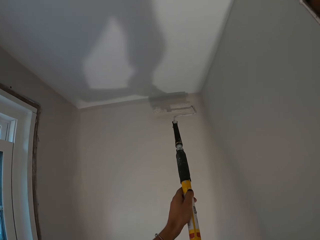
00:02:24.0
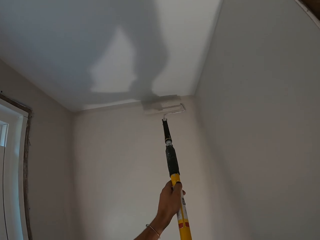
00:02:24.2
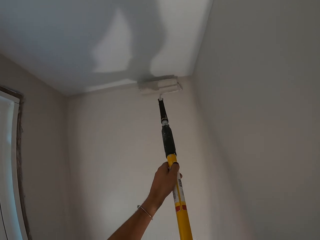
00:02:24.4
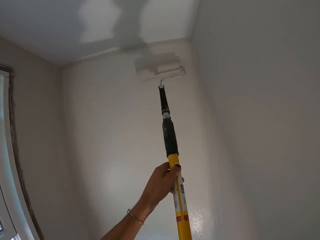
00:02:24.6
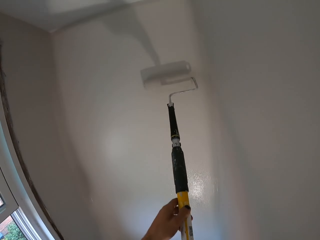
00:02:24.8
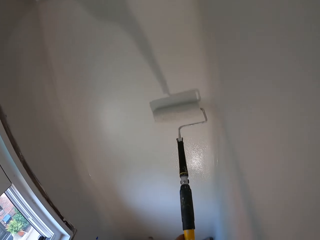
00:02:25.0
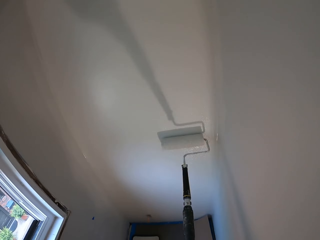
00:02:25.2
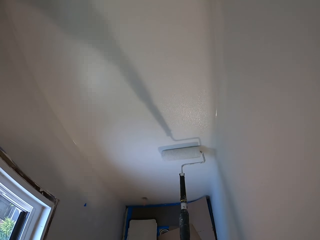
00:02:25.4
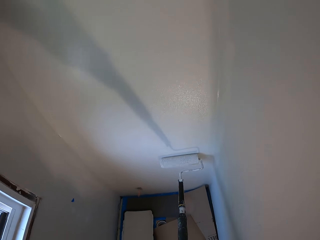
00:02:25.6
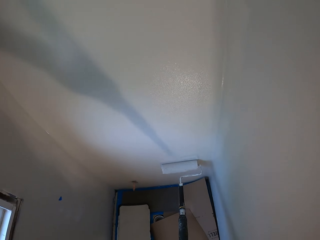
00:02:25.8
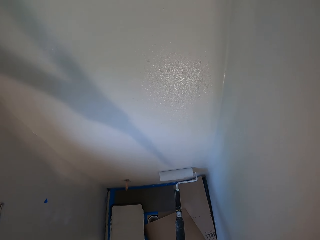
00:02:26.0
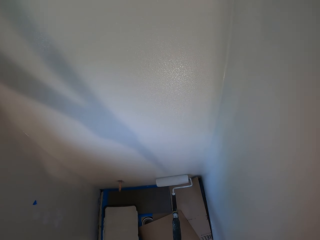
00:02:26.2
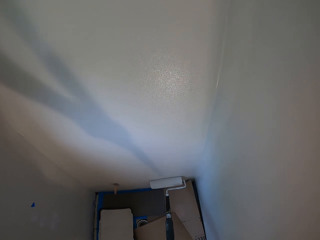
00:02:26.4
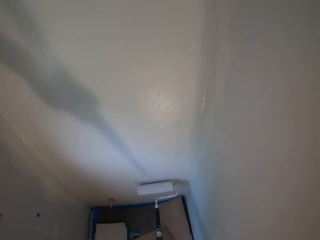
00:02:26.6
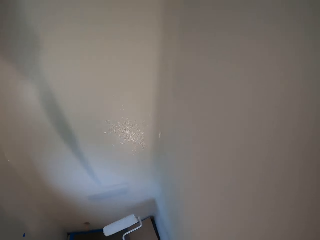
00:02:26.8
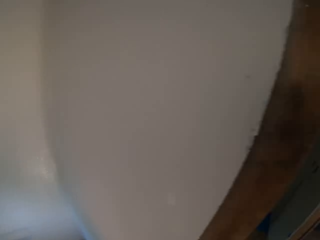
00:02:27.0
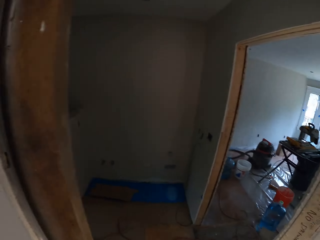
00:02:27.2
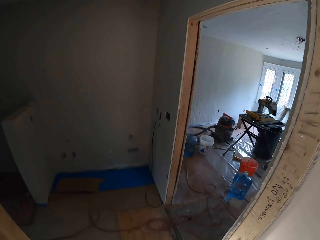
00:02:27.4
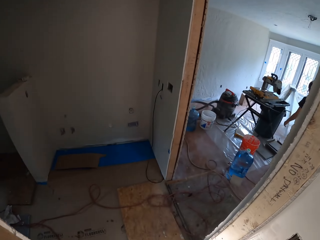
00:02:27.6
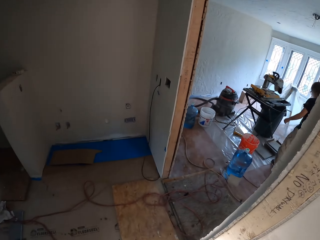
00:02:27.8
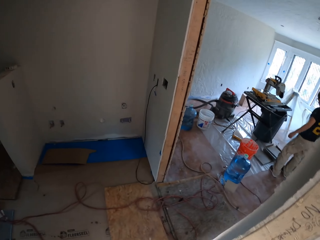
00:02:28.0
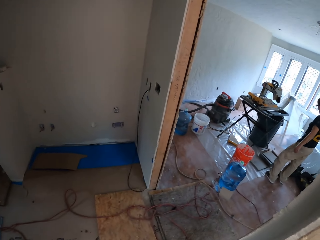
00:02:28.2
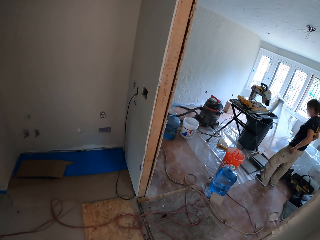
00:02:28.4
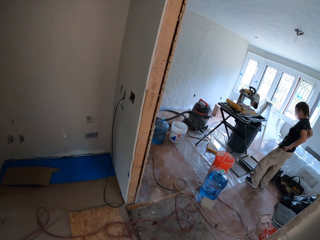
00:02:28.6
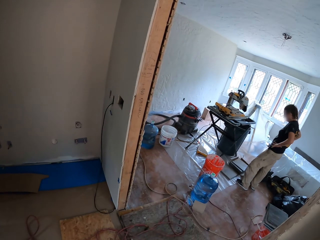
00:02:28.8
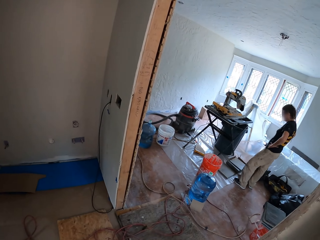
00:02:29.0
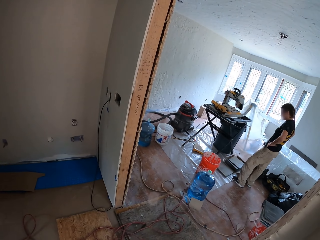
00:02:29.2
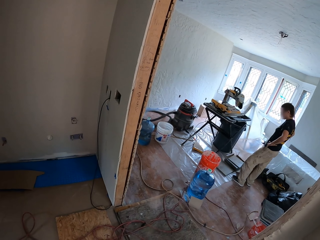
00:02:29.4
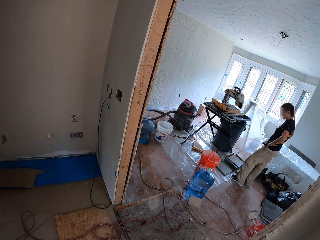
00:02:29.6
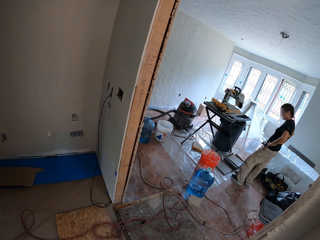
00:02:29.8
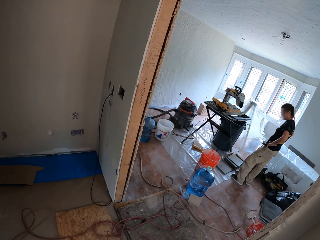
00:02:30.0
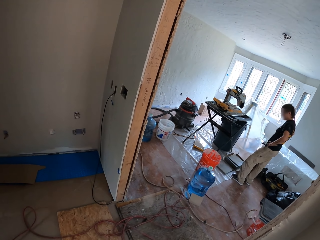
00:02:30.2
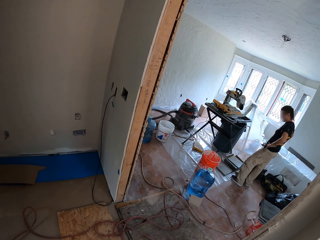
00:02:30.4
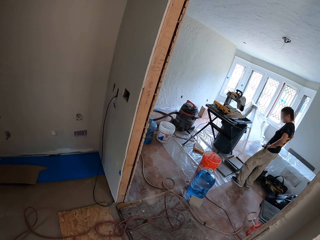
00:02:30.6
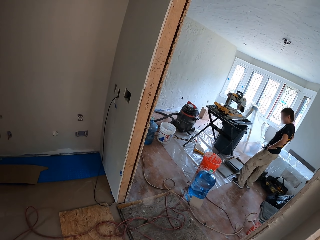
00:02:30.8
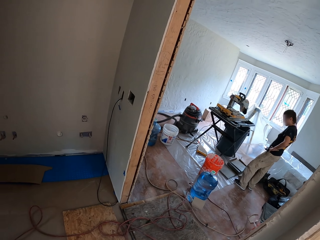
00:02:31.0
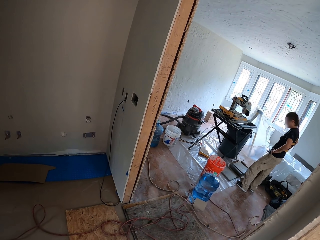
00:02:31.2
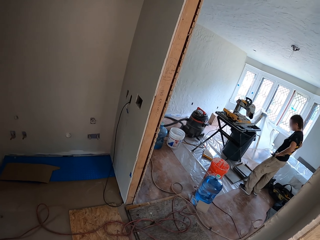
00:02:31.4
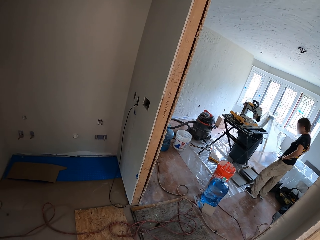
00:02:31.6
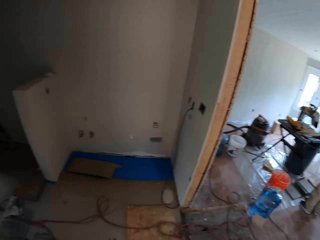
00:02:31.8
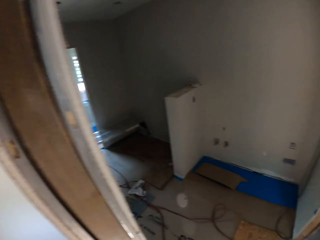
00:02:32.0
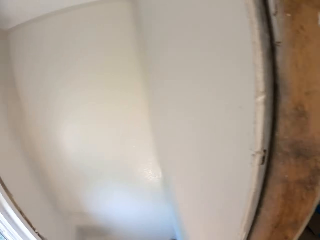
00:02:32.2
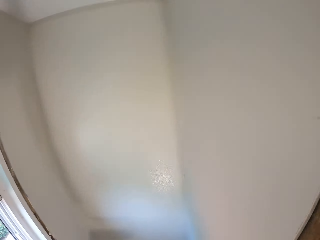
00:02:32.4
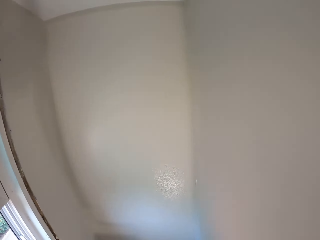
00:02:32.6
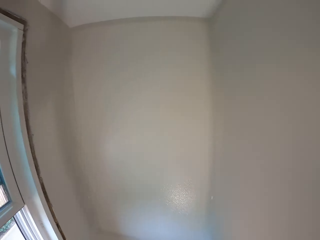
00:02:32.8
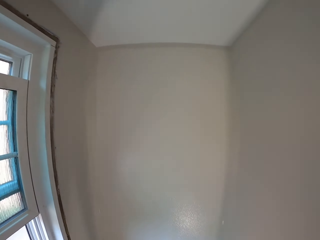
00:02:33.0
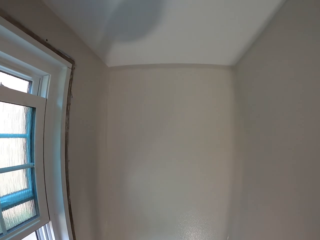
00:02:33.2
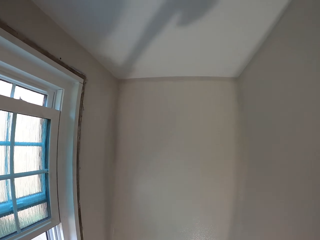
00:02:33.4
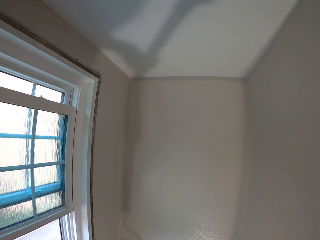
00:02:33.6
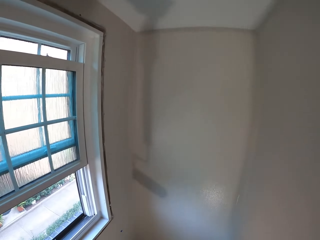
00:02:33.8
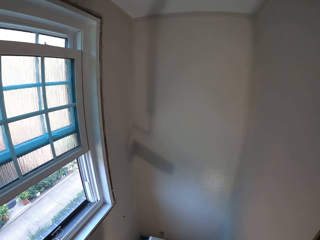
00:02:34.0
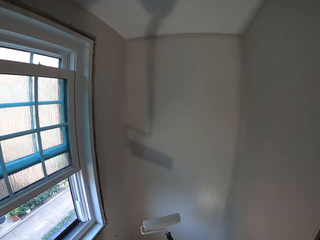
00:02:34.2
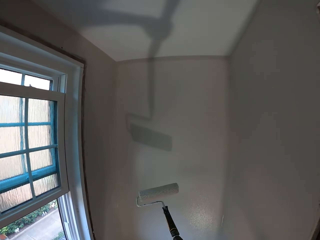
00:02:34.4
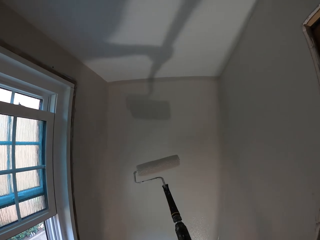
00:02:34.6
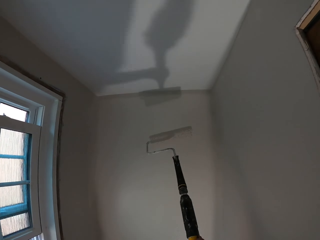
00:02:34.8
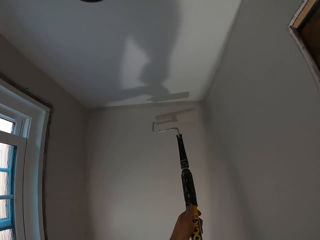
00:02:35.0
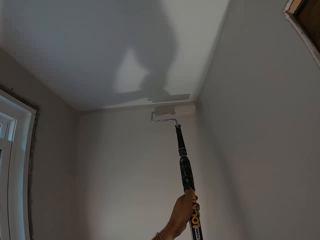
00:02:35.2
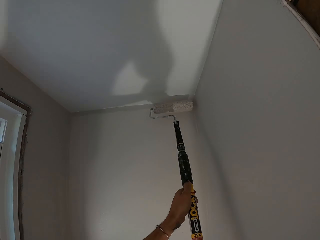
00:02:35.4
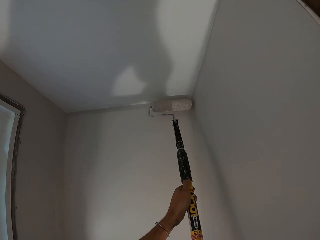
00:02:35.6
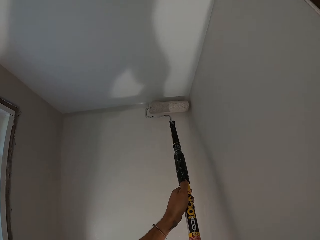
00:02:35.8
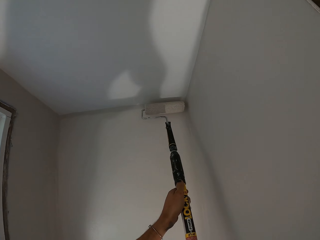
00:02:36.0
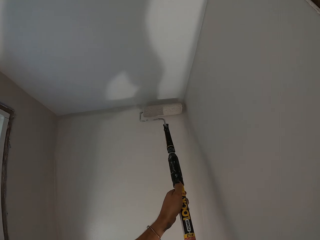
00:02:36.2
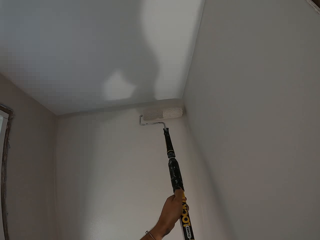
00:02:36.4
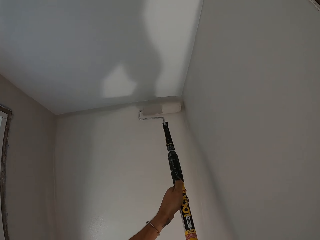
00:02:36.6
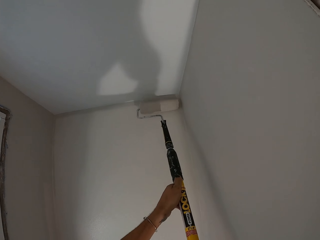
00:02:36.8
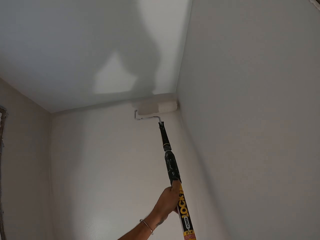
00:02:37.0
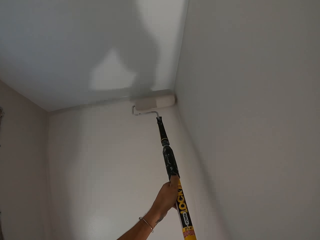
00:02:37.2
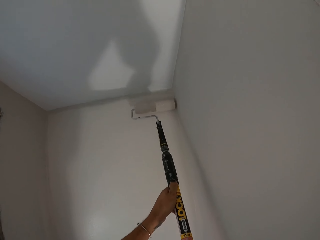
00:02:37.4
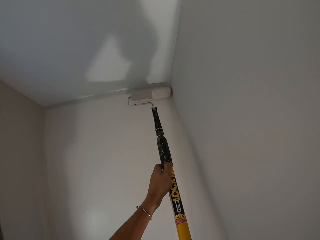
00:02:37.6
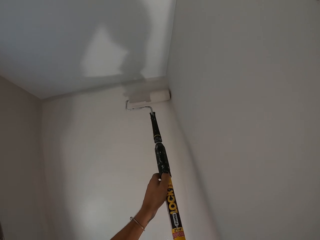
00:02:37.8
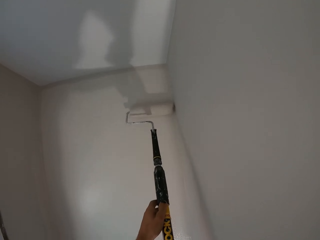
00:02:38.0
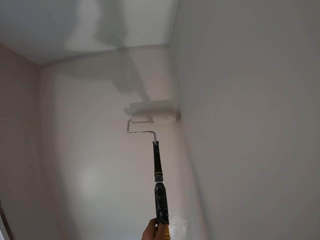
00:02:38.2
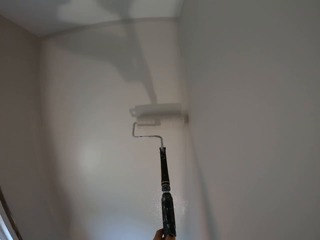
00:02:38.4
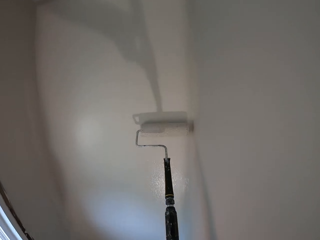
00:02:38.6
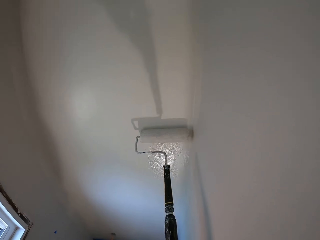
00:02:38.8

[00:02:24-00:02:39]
The camera wearer looks over another room. A man holds his waist. The camera wearer turns back to the left. They look around. They paint a wall using a roller paint brush.

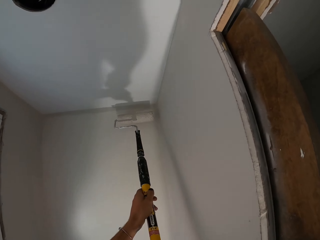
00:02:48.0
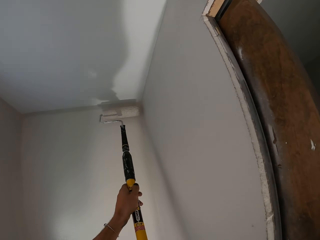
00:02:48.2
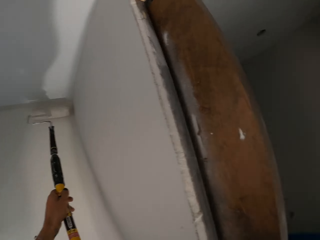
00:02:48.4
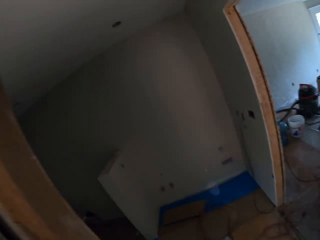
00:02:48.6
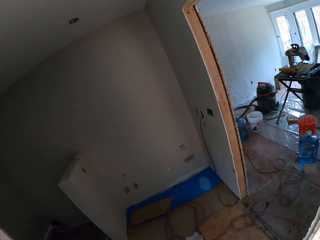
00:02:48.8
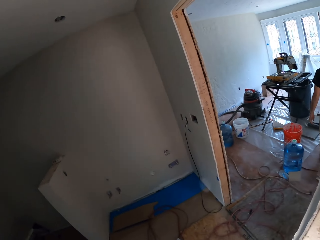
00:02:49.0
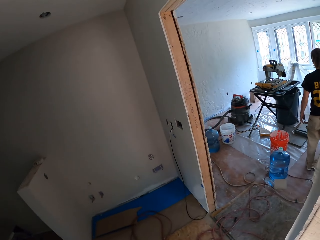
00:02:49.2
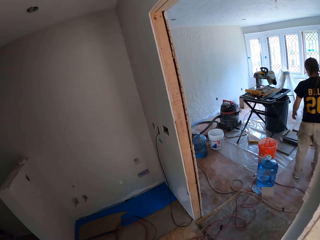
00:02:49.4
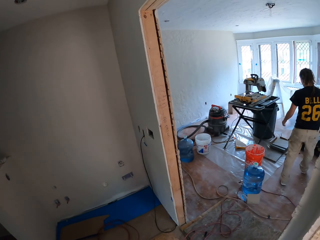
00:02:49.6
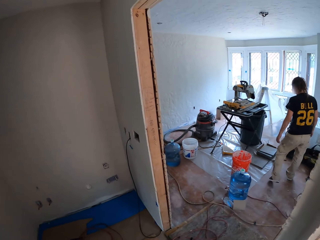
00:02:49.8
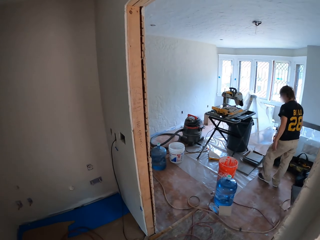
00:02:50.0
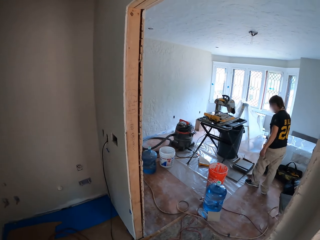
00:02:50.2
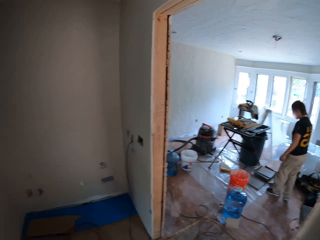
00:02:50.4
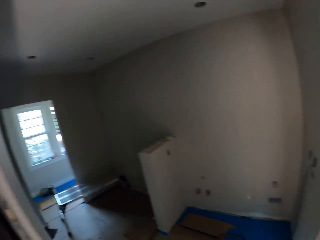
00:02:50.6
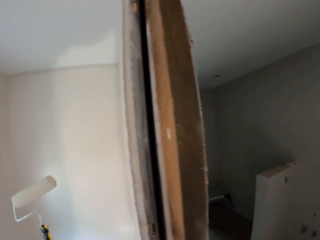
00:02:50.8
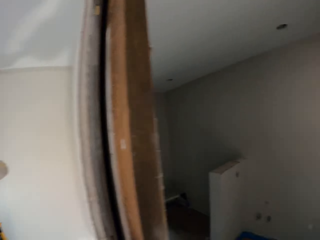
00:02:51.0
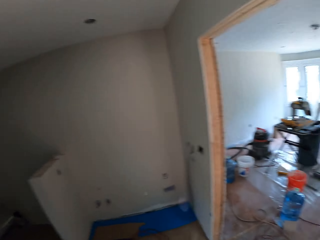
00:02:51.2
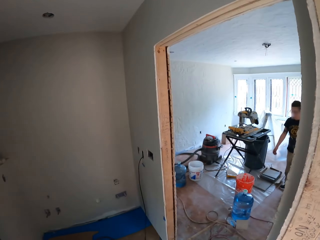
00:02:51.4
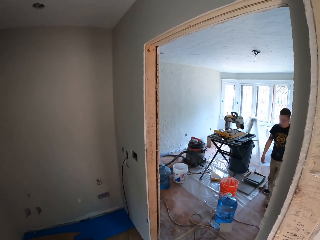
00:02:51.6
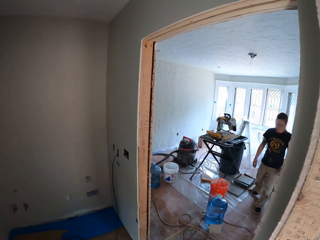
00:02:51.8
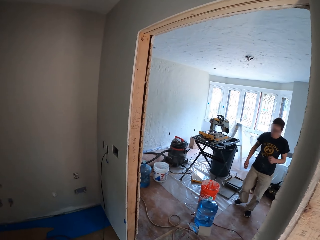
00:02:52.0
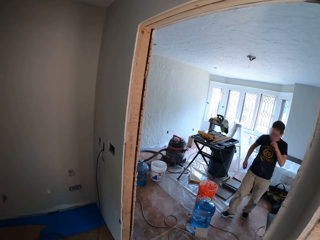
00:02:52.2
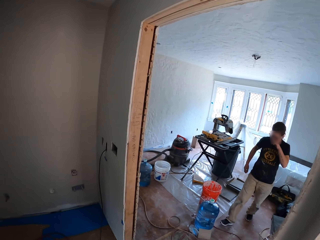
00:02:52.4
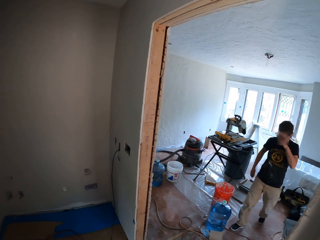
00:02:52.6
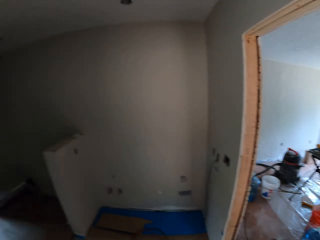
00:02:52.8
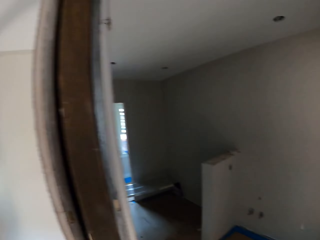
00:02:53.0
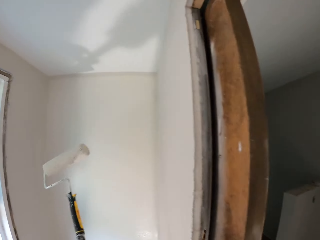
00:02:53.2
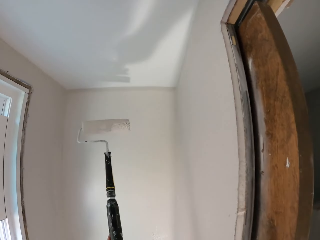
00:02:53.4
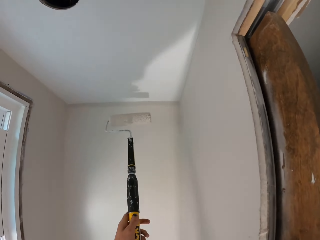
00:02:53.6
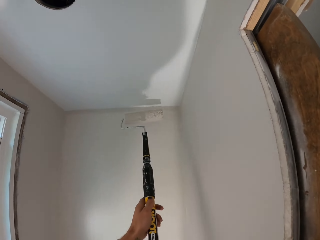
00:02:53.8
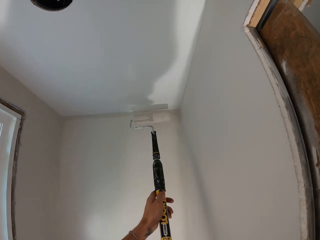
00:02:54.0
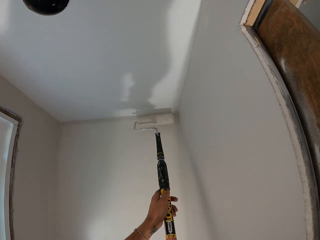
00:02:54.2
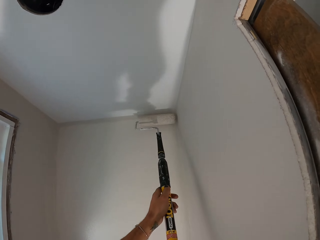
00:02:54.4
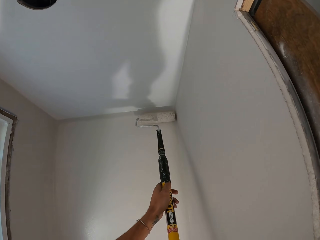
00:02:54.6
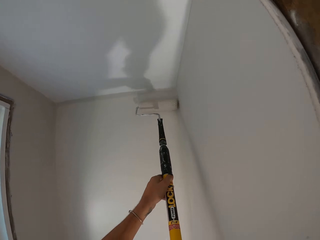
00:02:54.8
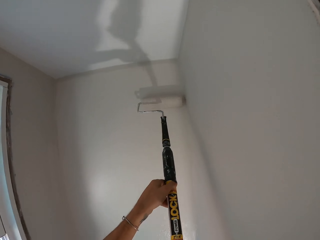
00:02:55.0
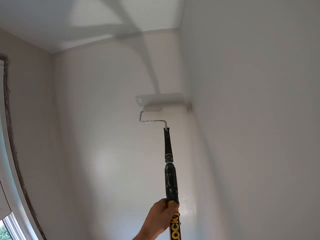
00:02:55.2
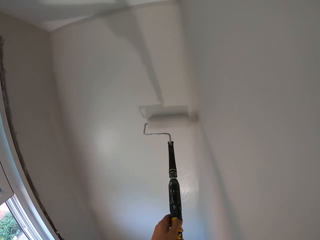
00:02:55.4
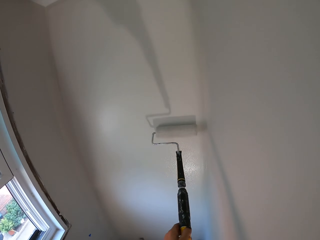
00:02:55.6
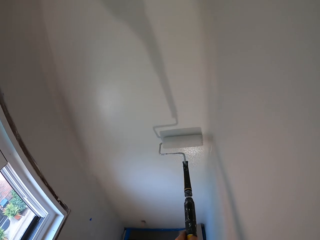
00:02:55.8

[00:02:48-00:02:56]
The camera wearer looks over another room. A man walks around. The camera wearer paints a wall using a roller paint brush.
